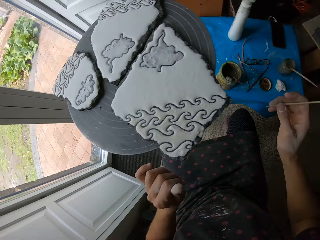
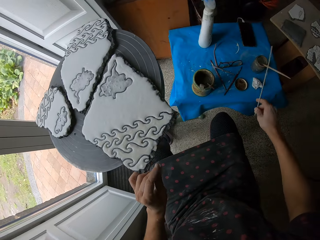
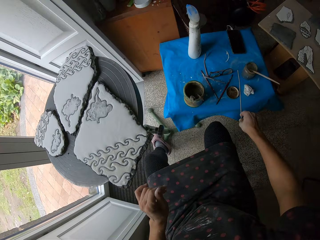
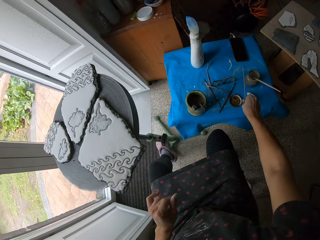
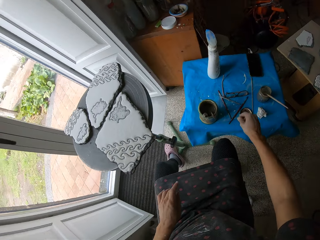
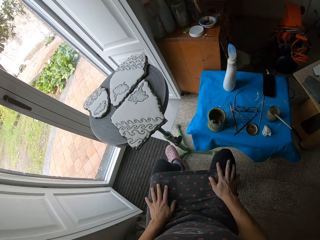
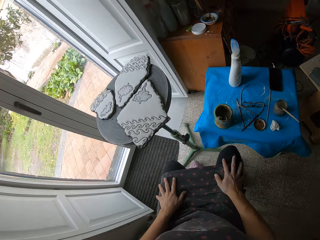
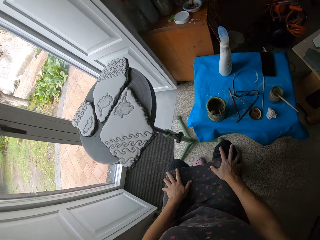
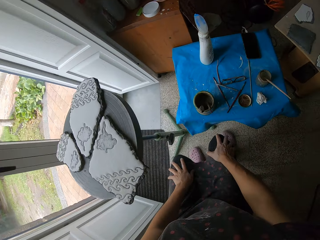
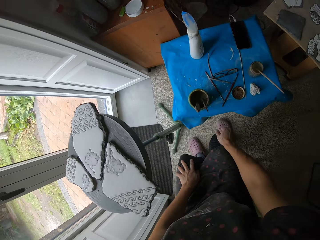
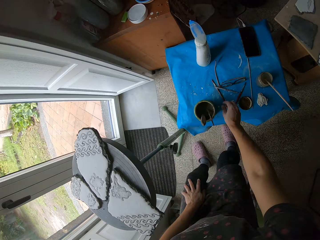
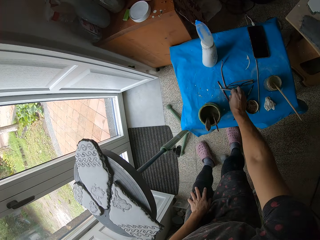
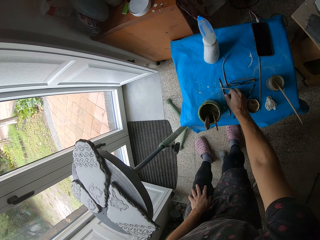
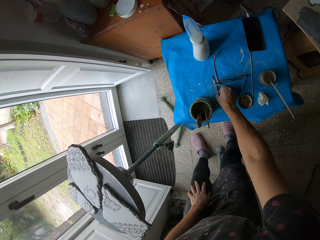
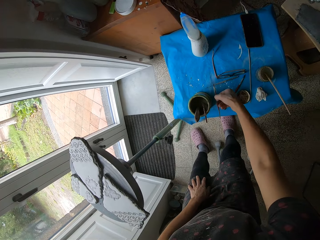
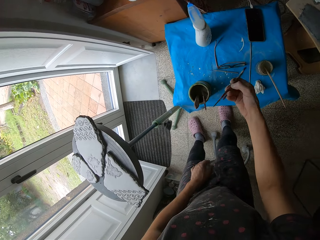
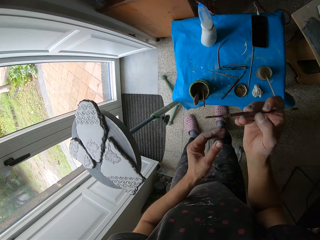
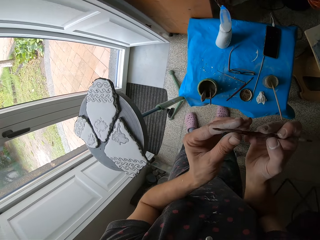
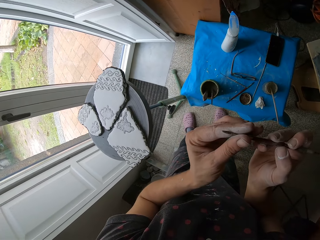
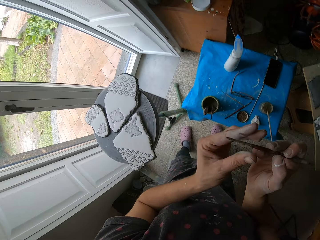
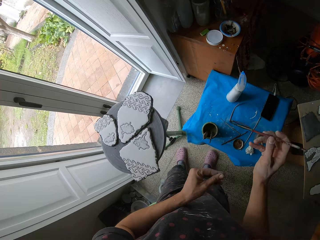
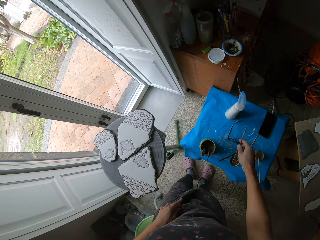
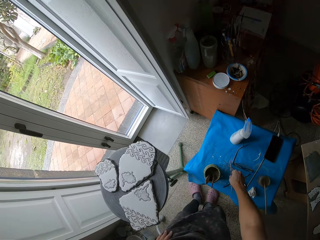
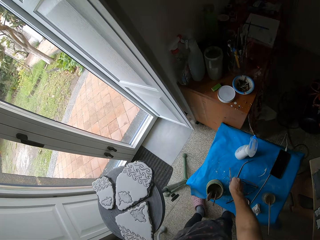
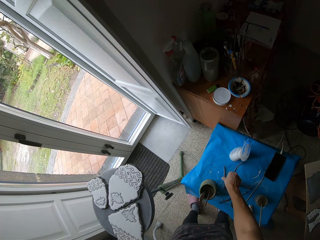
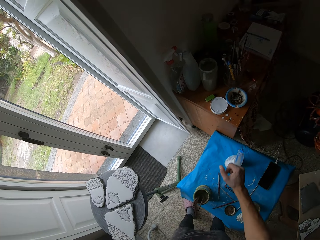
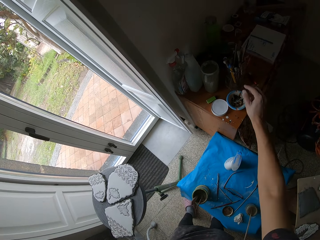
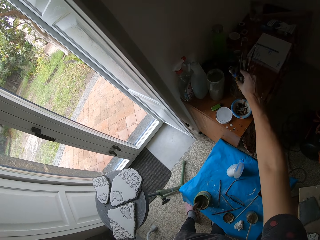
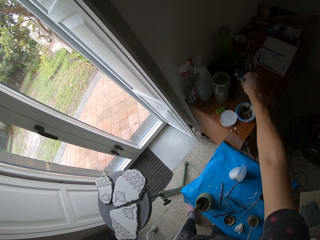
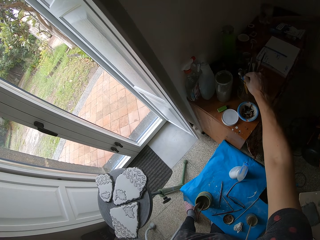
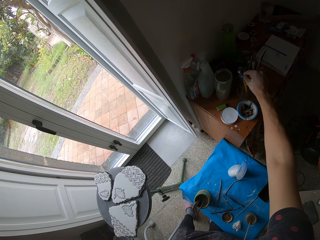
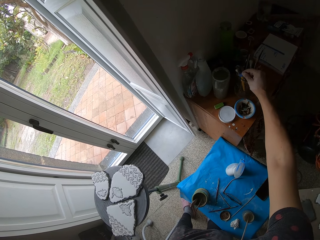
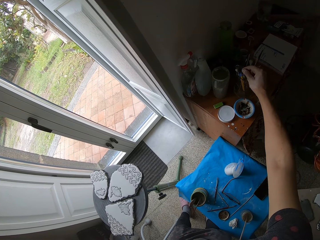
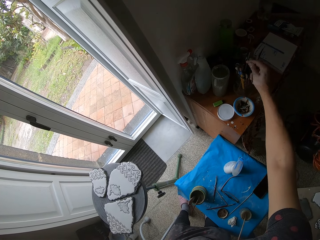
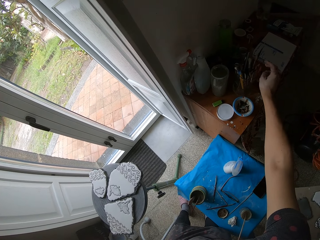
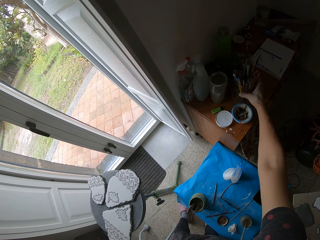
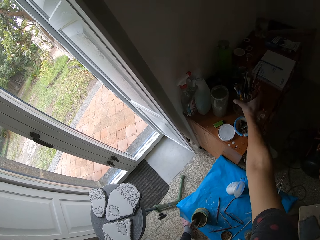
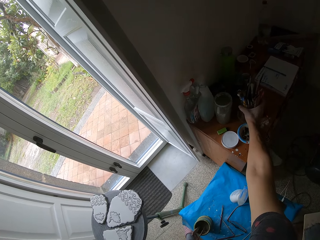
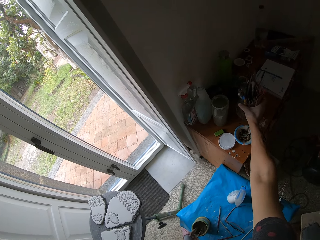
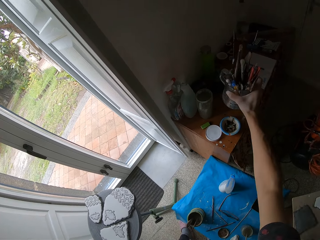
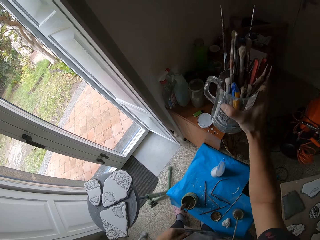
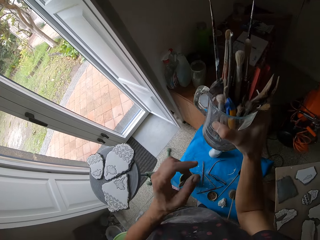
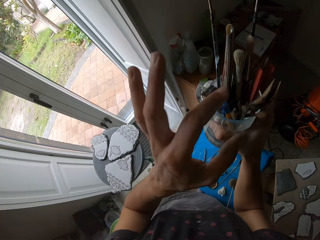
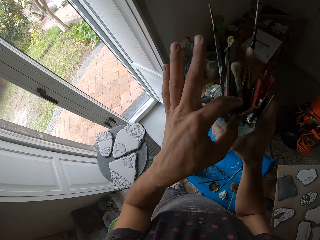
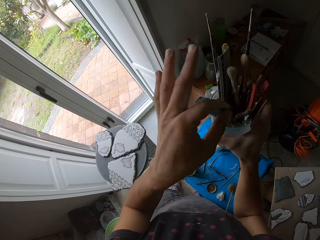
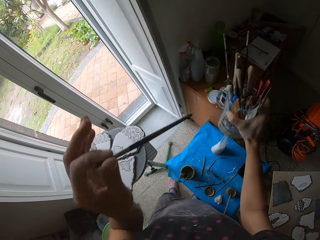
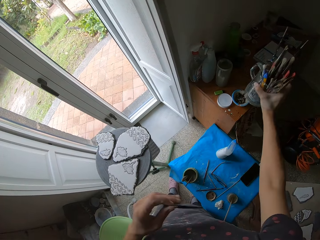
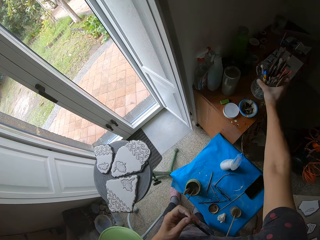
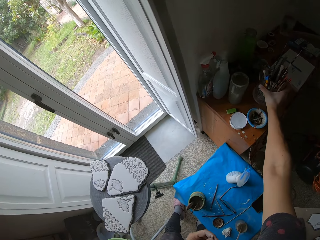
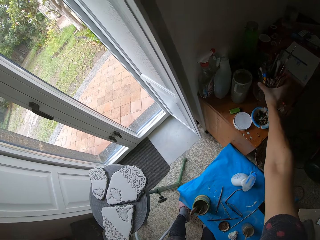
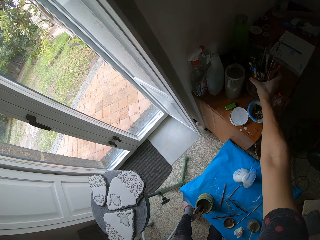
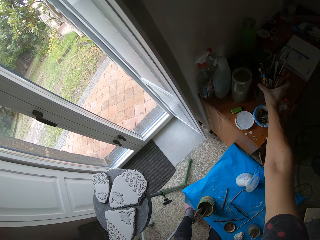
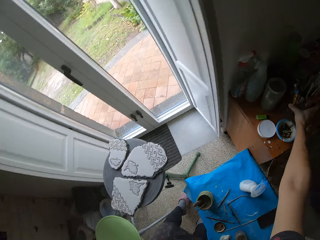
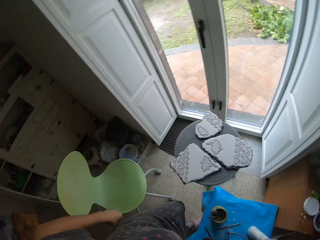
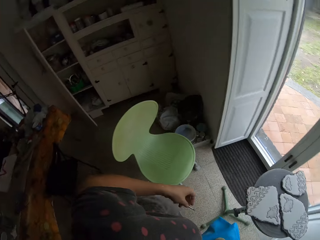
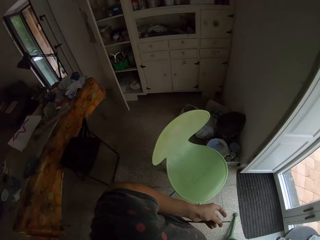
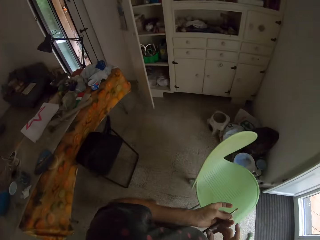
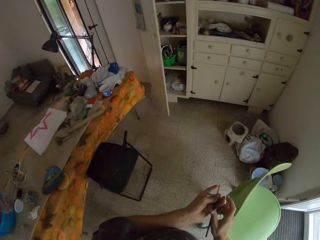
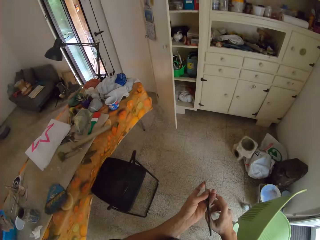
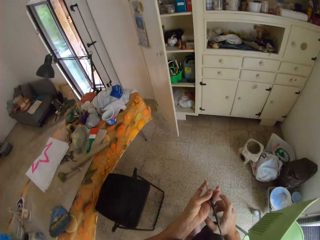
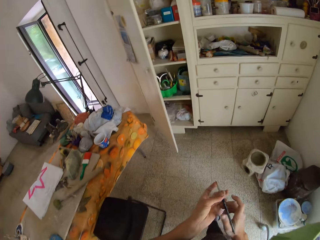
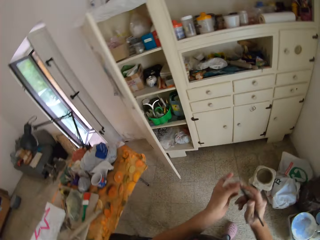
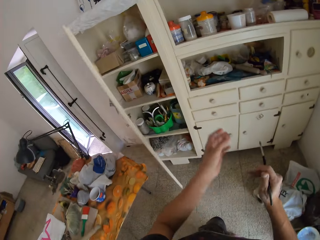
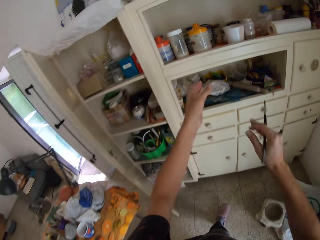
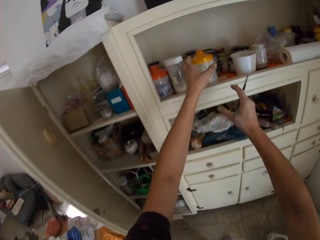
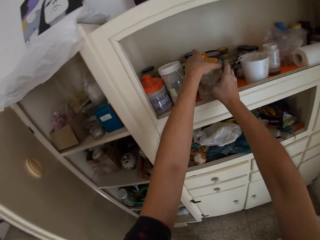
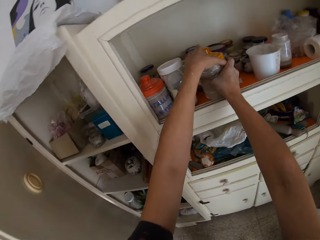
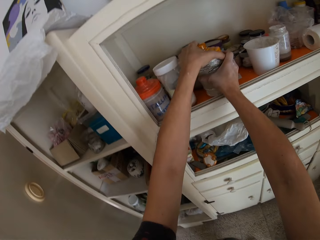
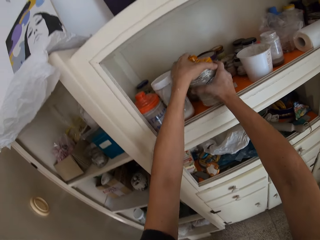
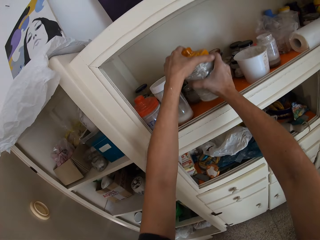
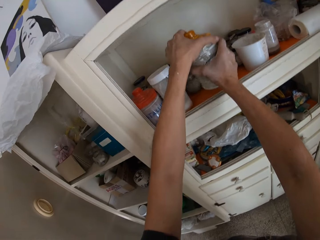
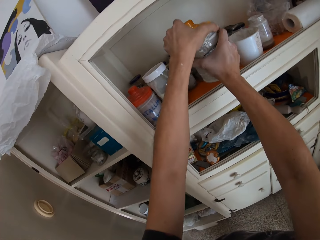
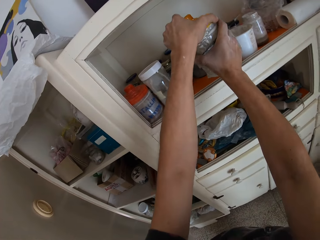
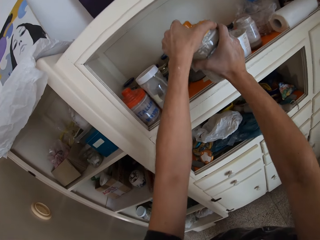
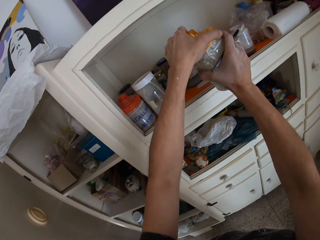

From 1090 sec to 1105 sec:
The camera wearer wipes the pointed stick with his hand. He puts the pointed stick on the table. He holds his legs with both hands. He stands up. He picks up the paint brush from the table. He holds the brush with both hands. He stares at the paint brush in his hands. He pulls his hand off the brush. He puts the paint brush on the table. He picks a paintbrush in a jug or jar. He looks at the paint brush. He picks the jug of paintbrushes on the table. He picks a paintbrush in the jug. He puts the jug of paintbrushes on the table. He walks in the room. He opens the jar. He picks a tin of paint in the cupboard.

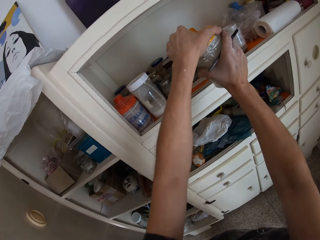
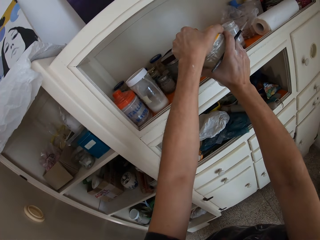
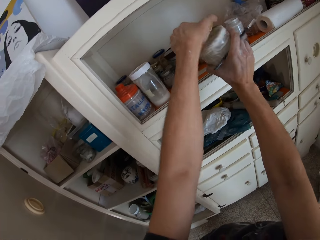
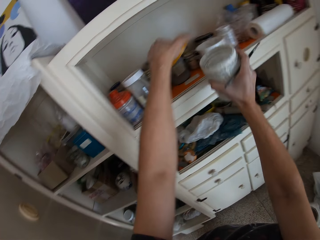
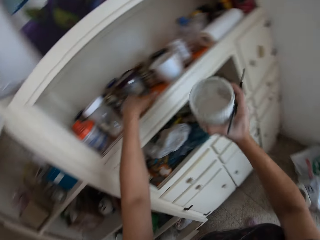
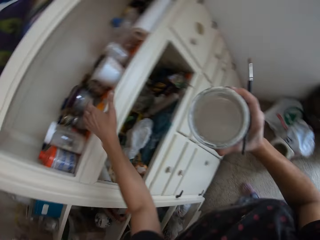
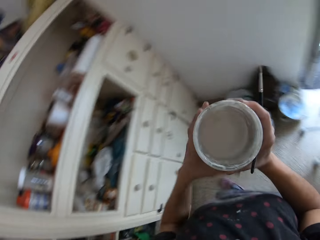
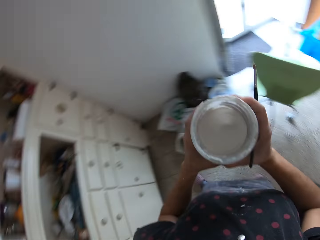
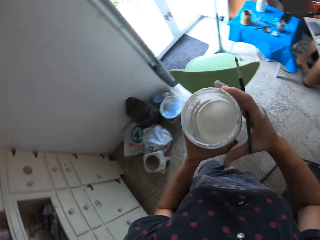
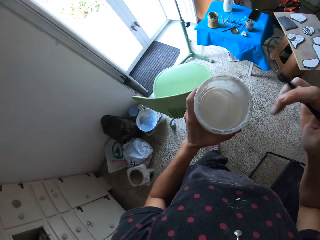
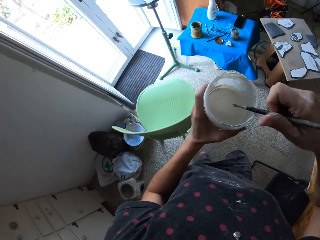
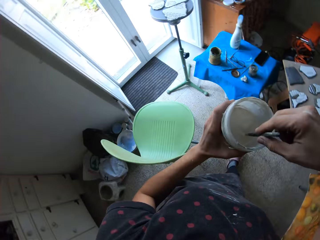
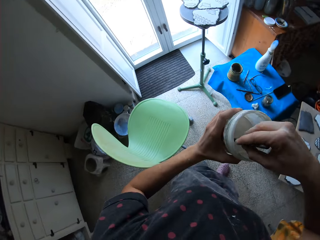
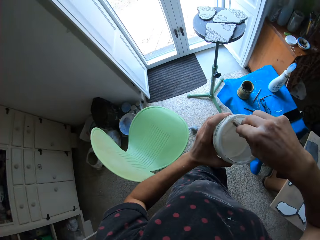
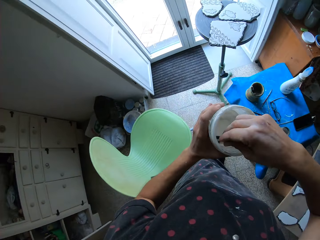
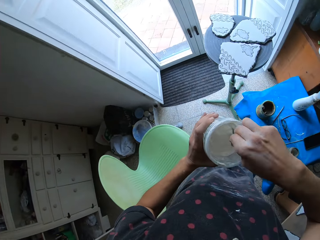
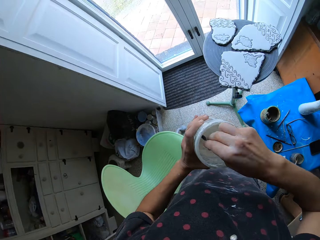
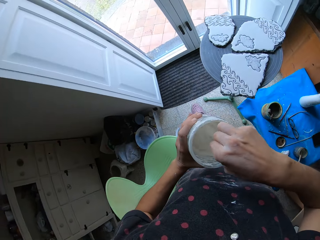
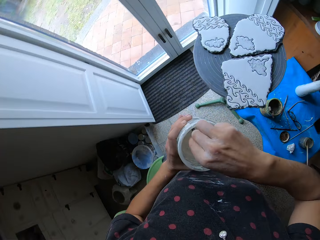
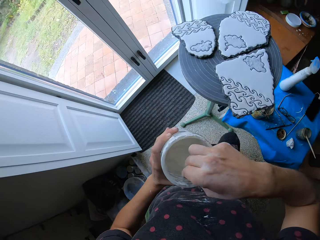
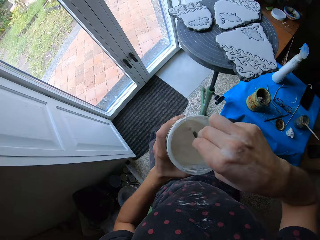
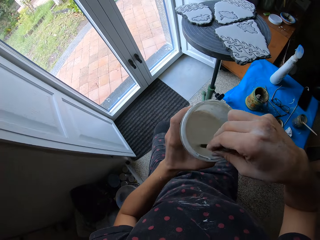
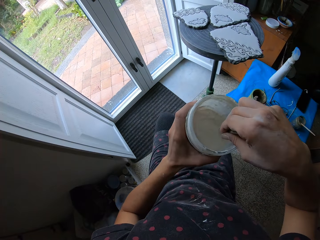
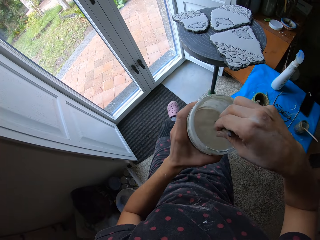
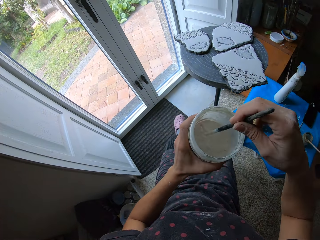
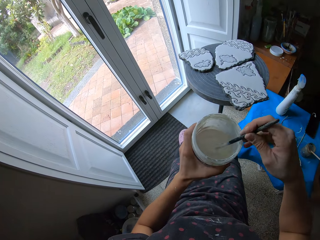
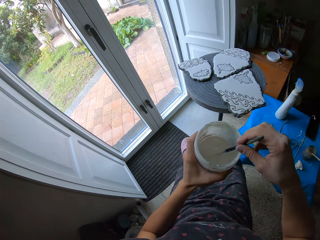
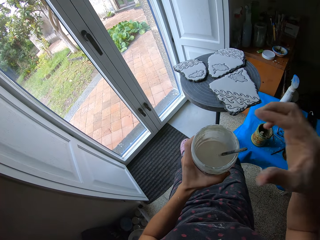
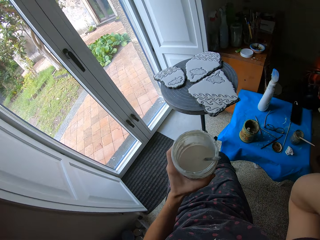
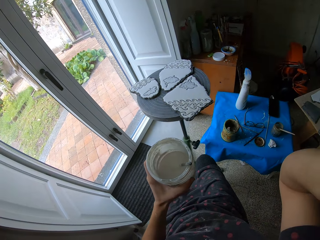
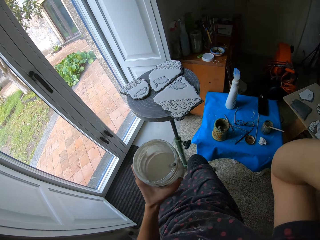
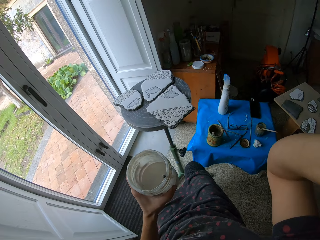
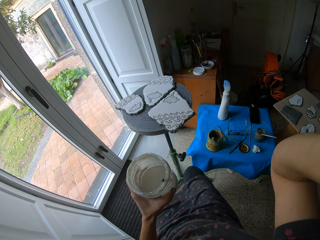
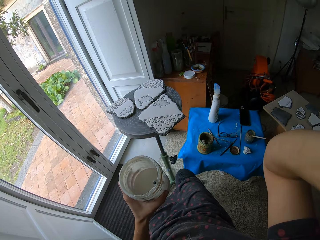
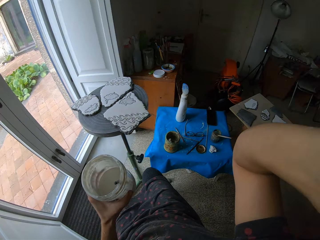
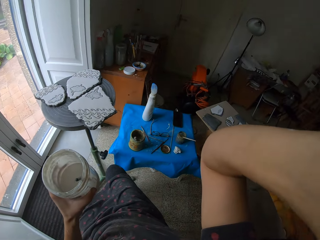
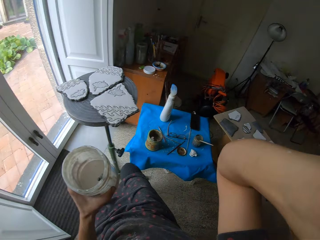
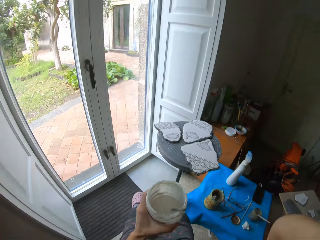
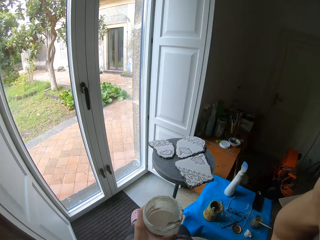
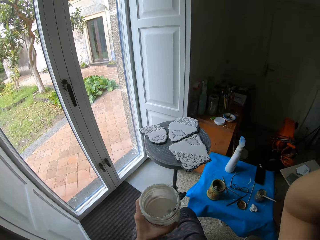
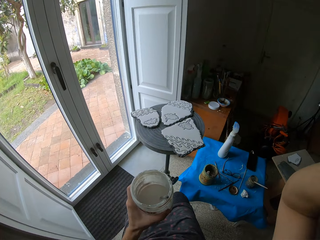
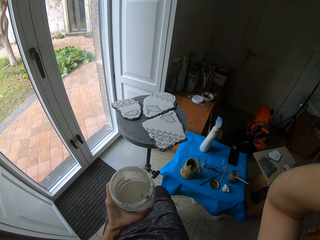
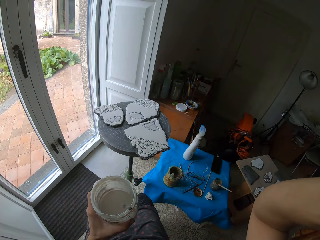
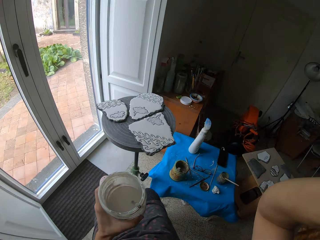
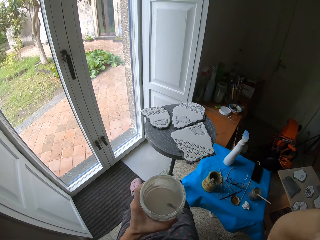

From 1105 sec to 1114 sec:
The camera wearer opens a tin of paint. They put a lid in the cupboard. They look at the jar. They dip a paintbrush in the tin. They stir paint with the paintbrush in the jar. They adjust a camera.
